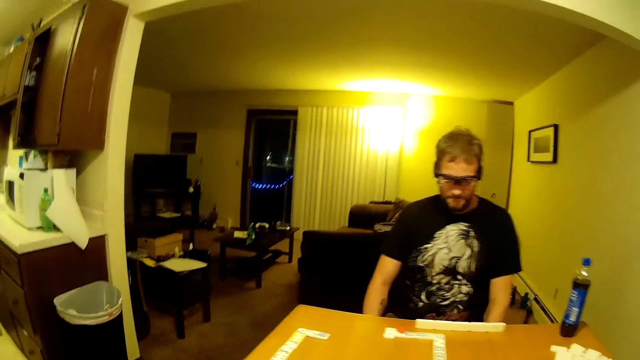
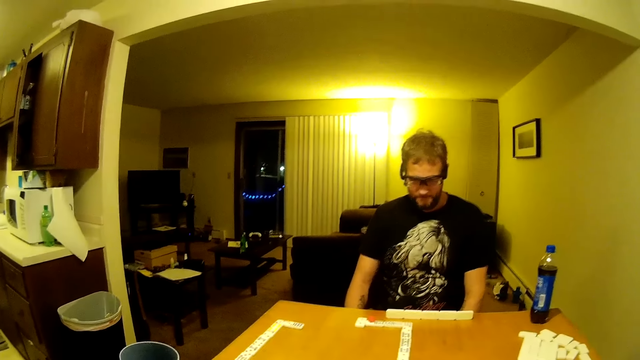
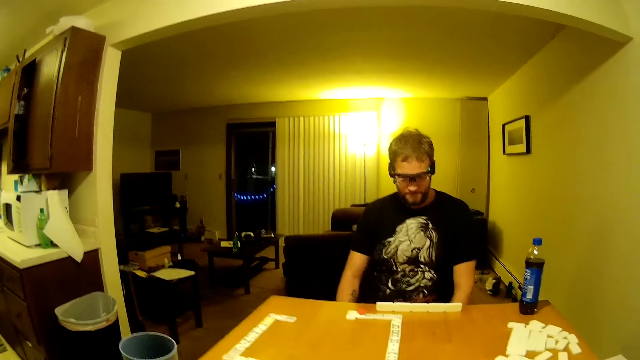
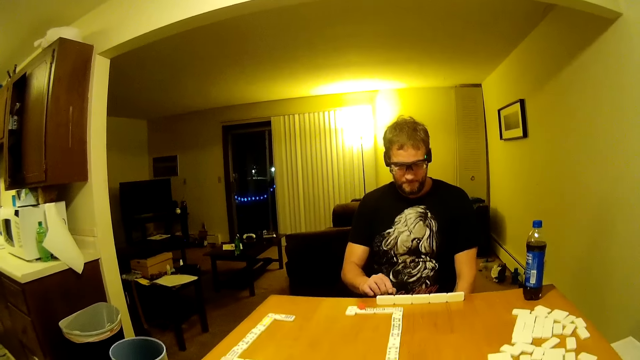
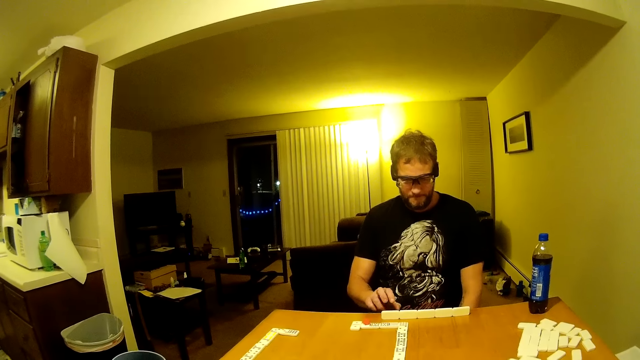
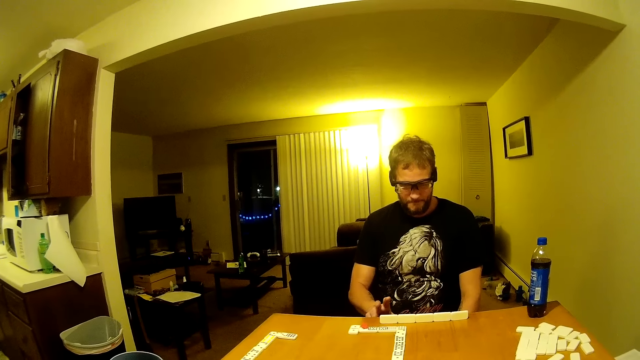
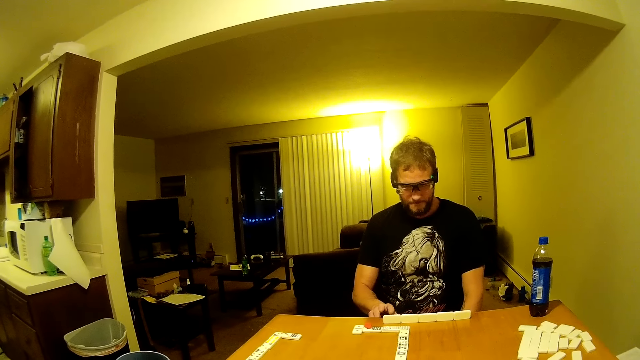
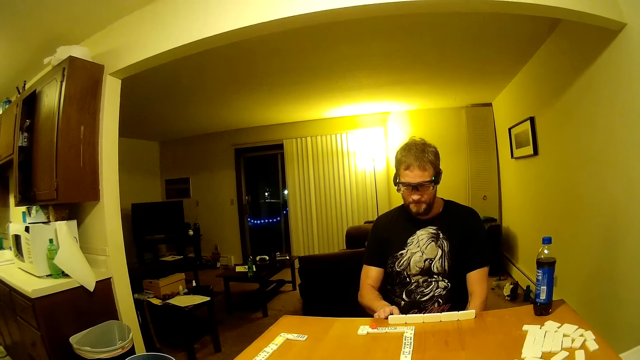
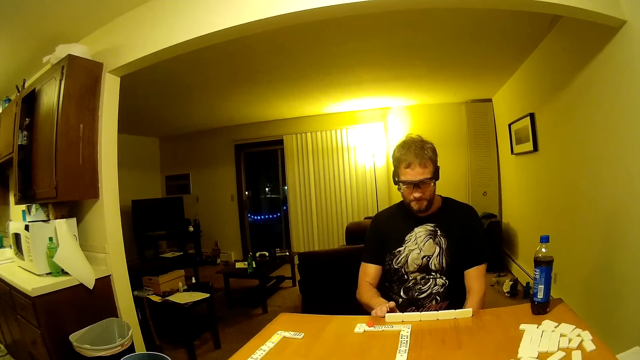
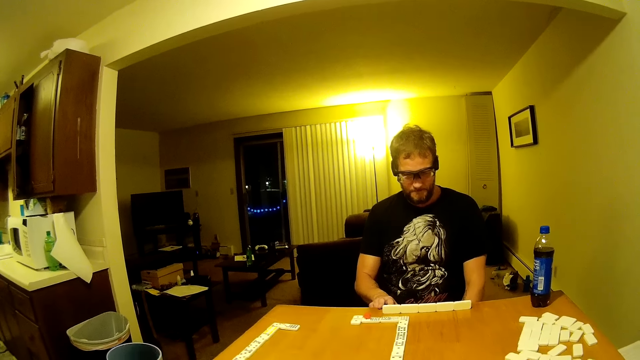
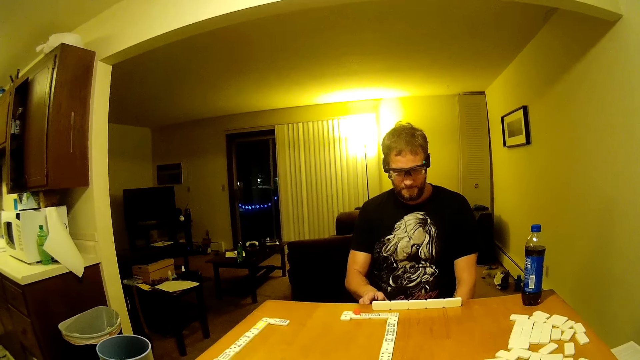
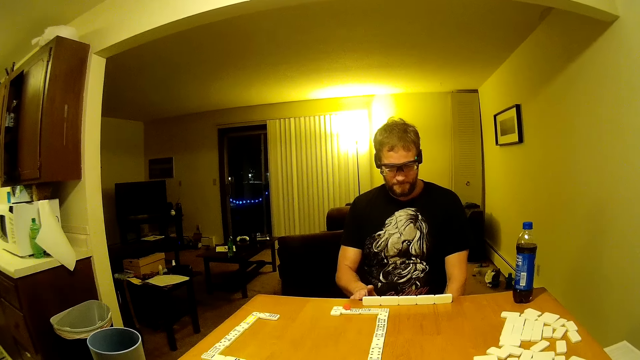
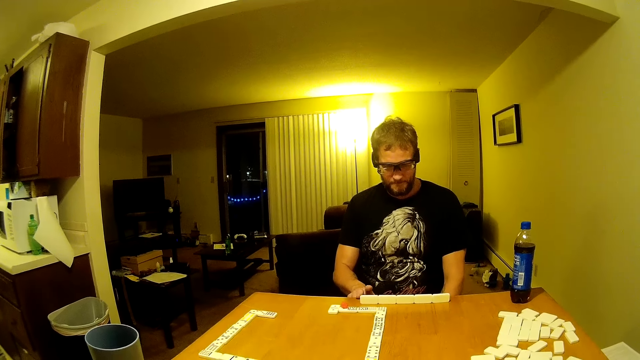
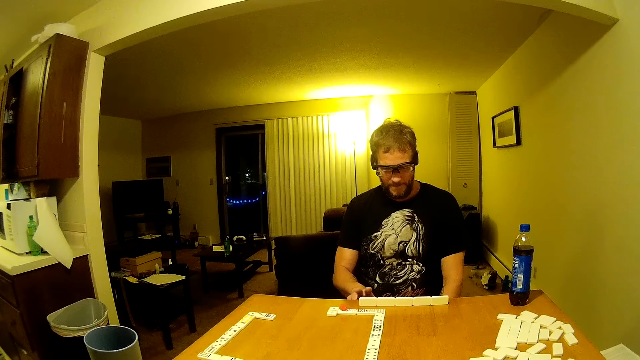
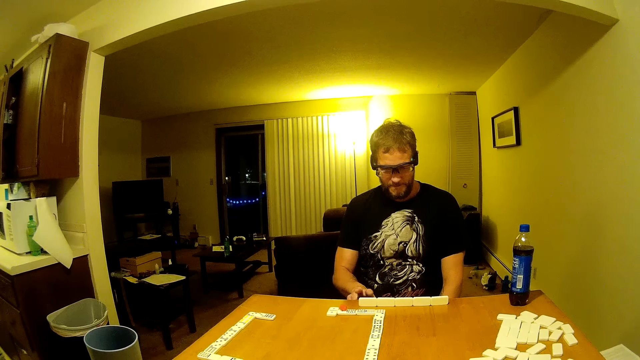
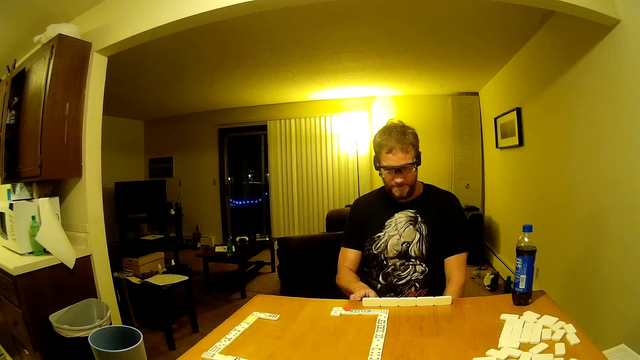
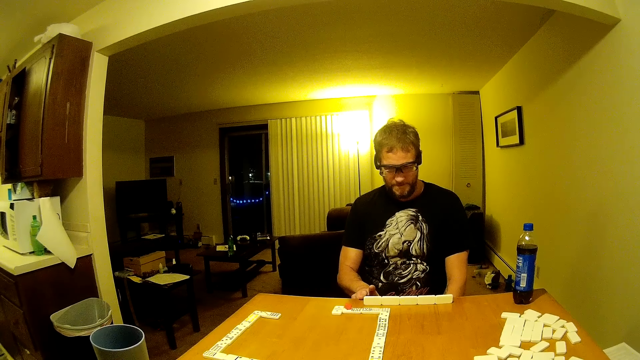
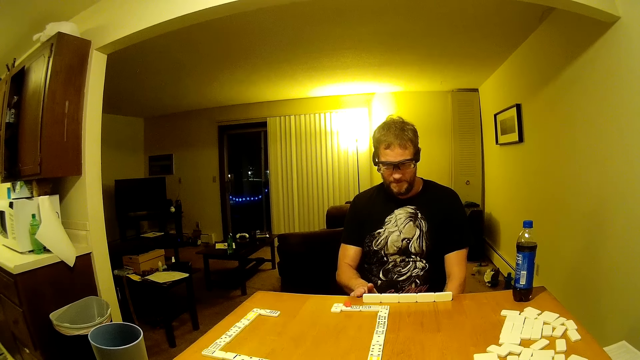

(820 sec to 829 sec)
A man taps the table with his fingers.

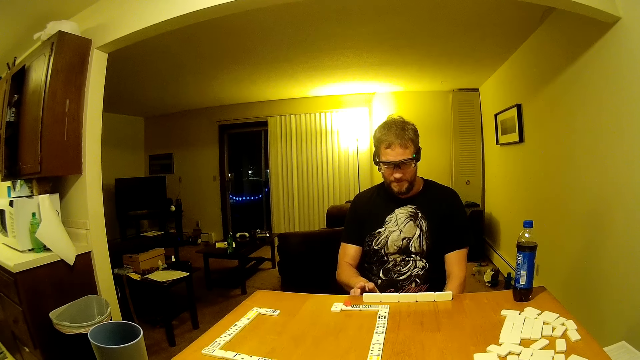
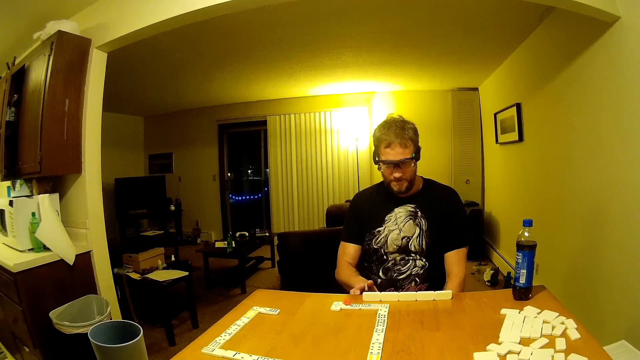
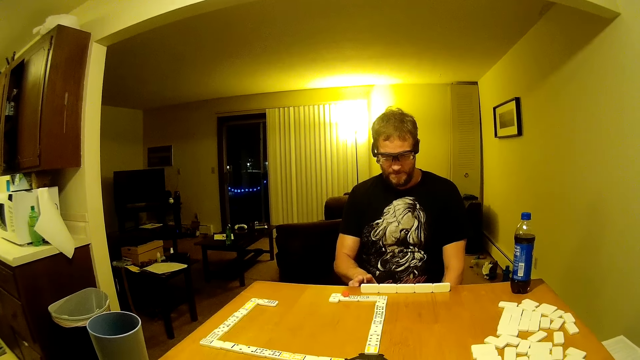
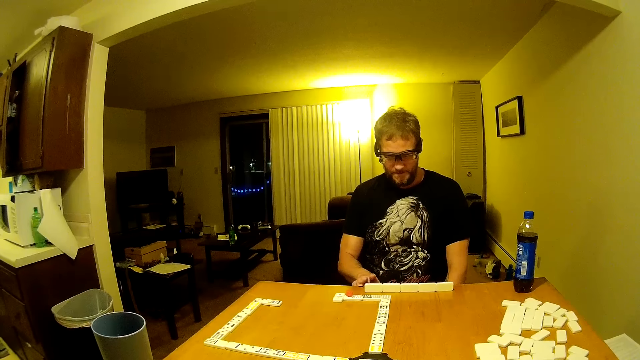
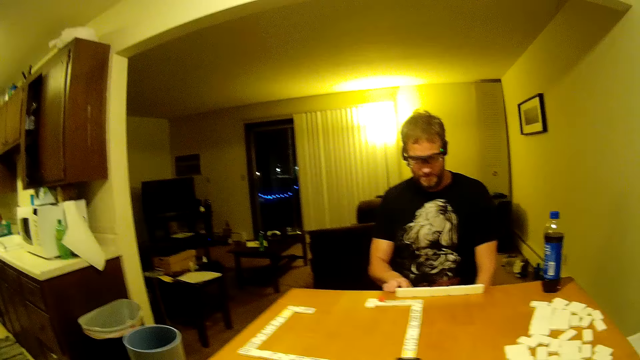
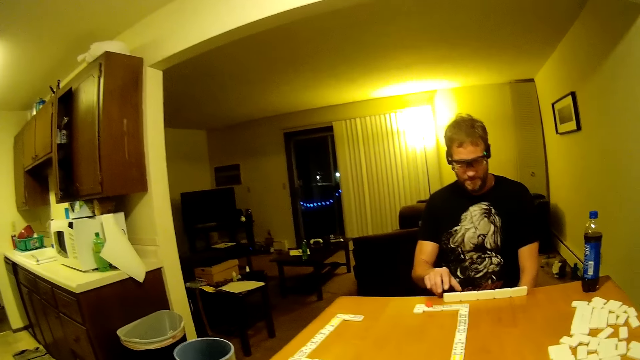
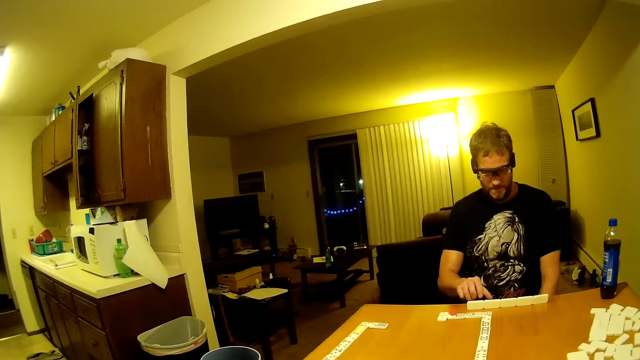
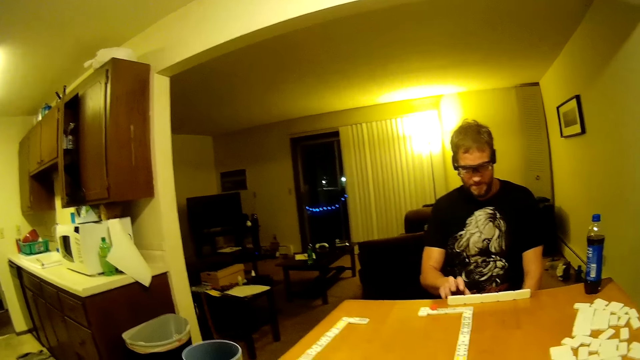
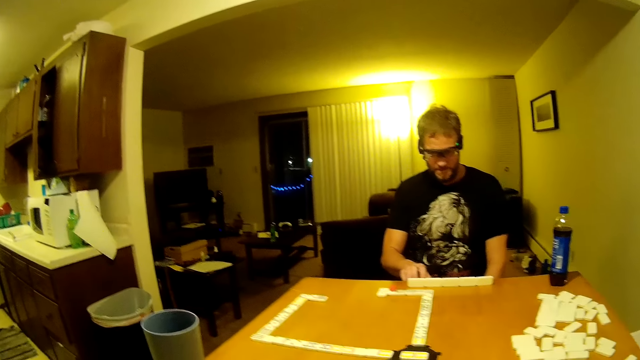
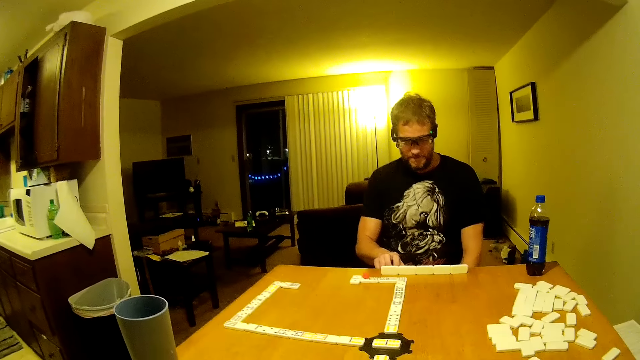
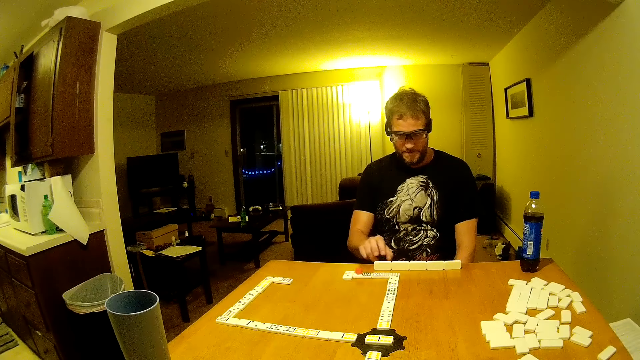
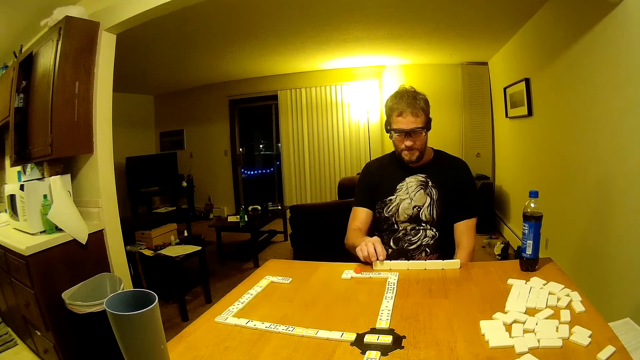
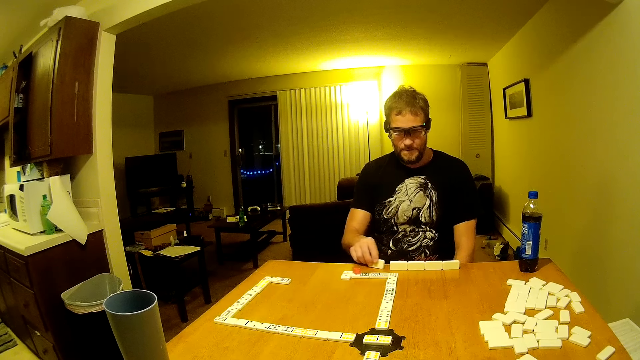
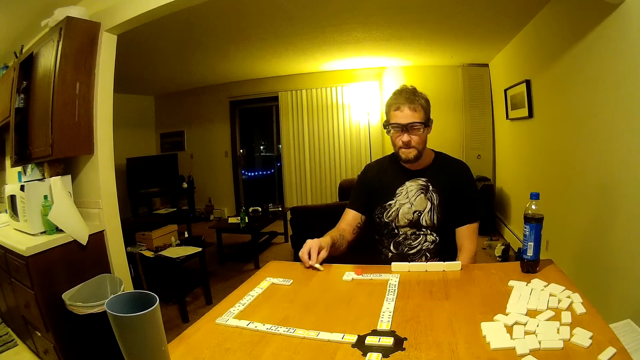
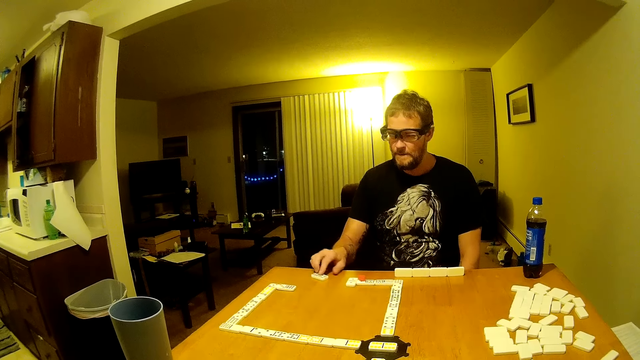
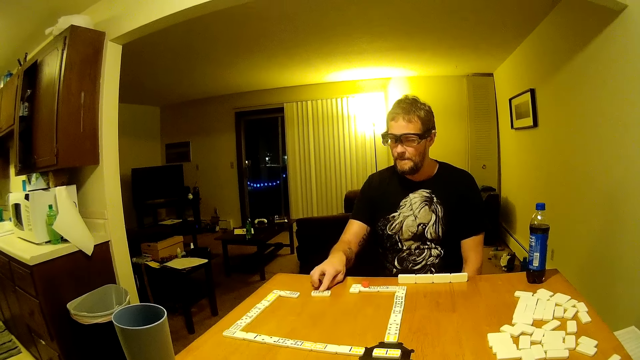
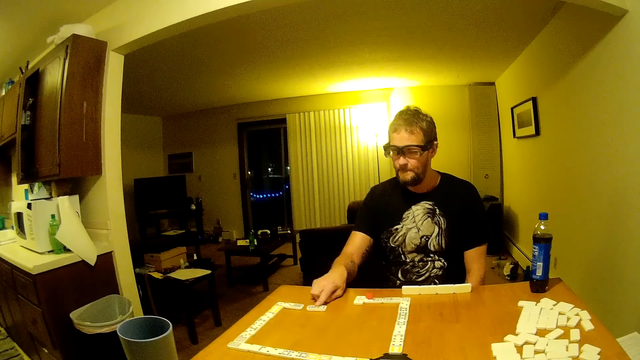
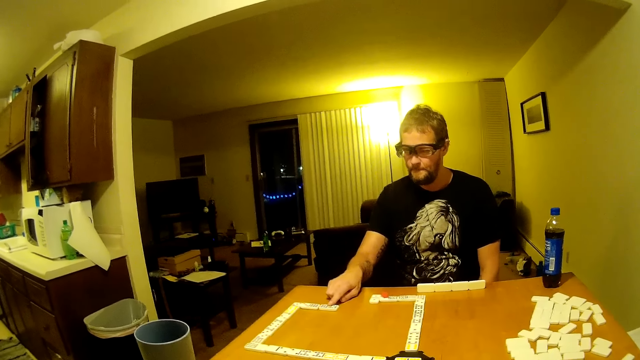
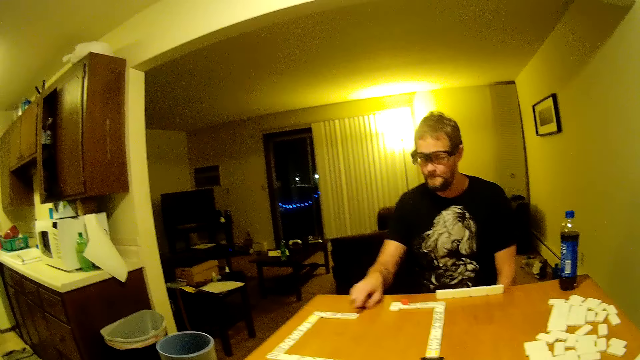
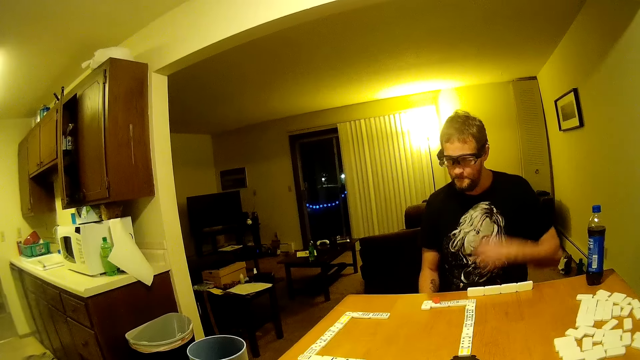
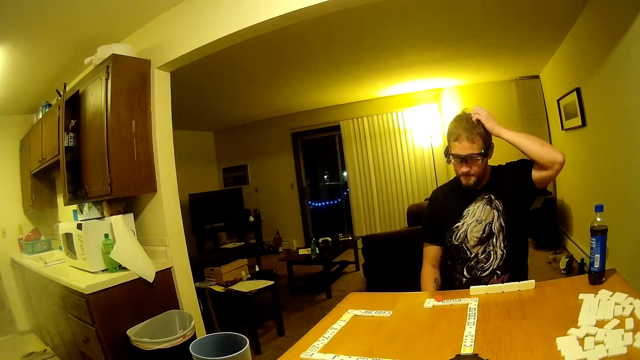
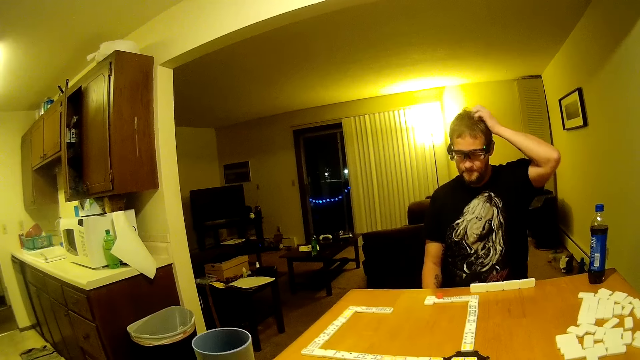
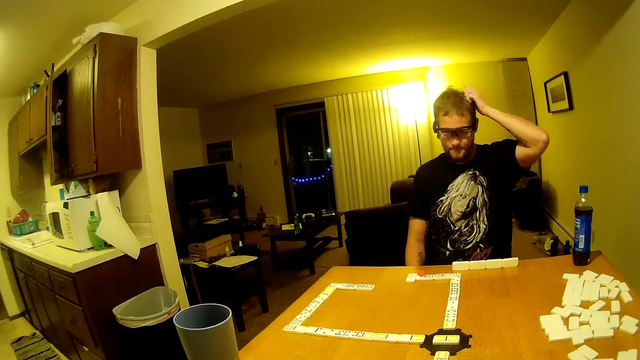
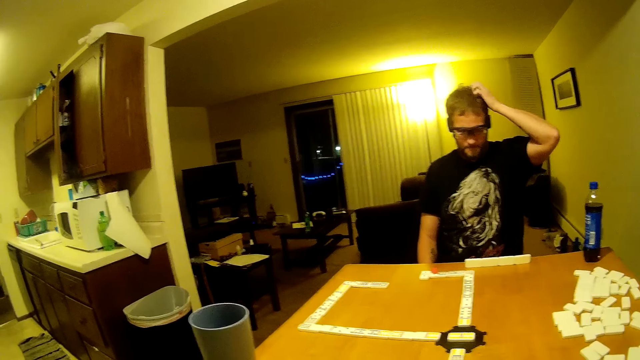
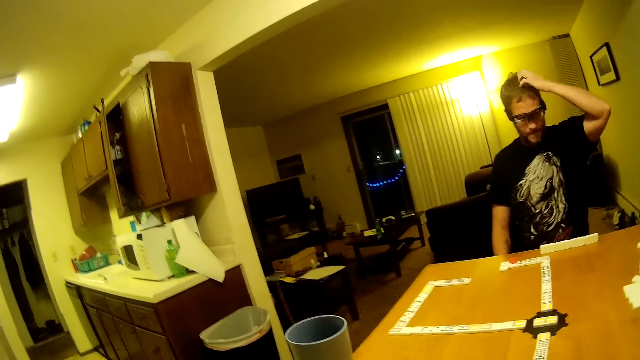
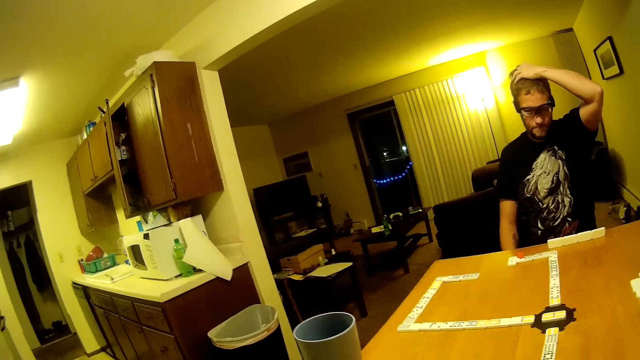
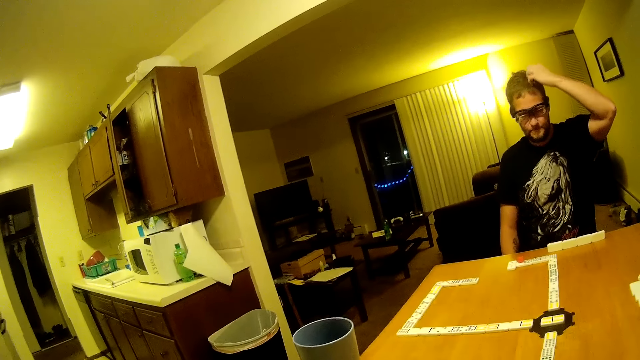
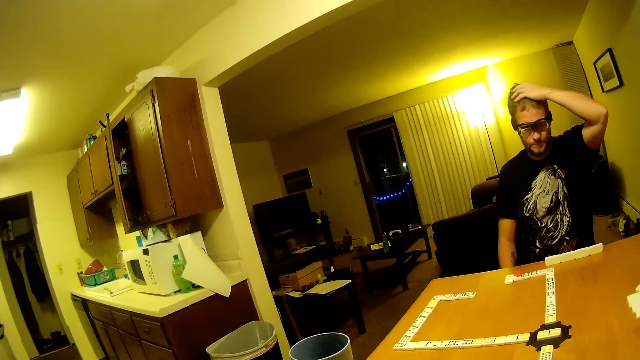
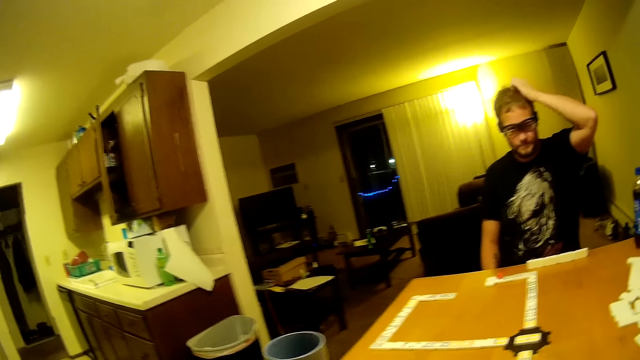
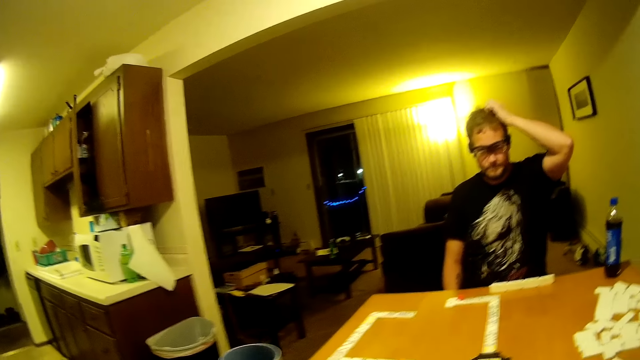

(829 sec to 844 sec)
The camera wearer looks around. A man drags a domino piece on the table. The man positions the domino piece on the table. The camera wearer places the domino on the table. The man scratches his head. The camera wearer looks around.
